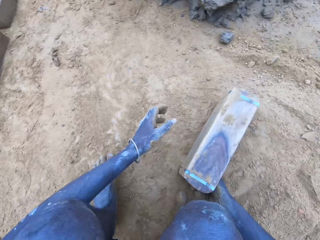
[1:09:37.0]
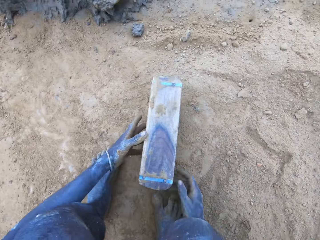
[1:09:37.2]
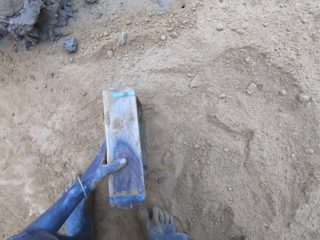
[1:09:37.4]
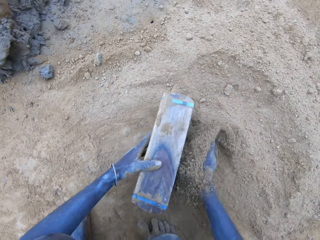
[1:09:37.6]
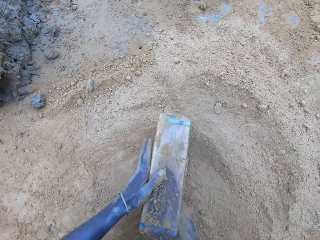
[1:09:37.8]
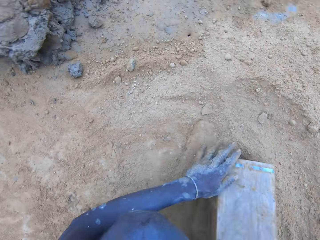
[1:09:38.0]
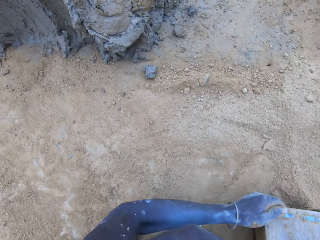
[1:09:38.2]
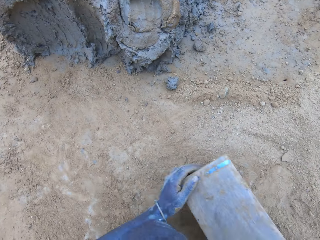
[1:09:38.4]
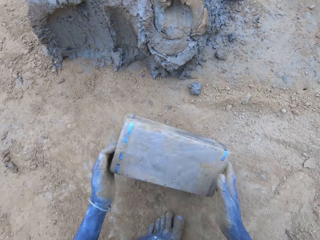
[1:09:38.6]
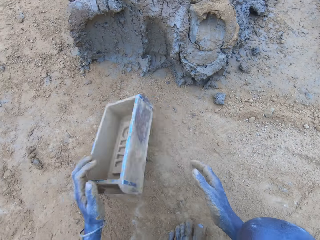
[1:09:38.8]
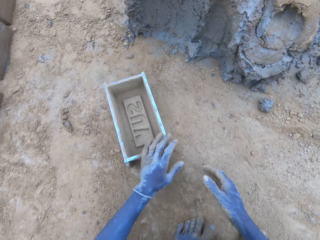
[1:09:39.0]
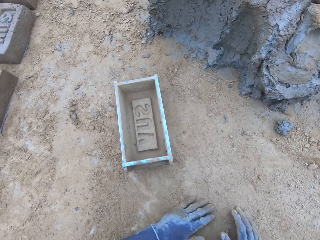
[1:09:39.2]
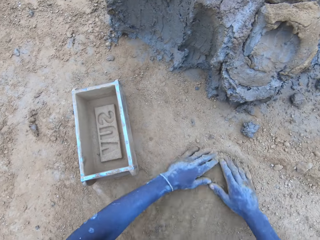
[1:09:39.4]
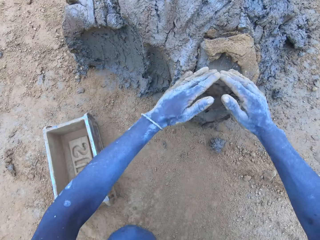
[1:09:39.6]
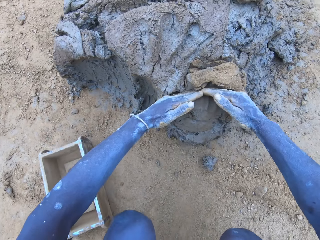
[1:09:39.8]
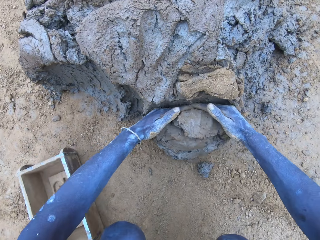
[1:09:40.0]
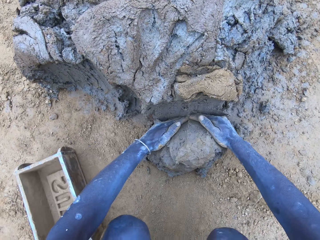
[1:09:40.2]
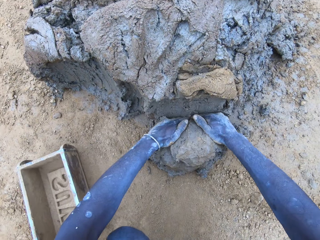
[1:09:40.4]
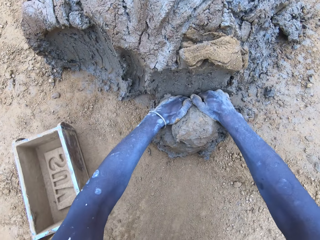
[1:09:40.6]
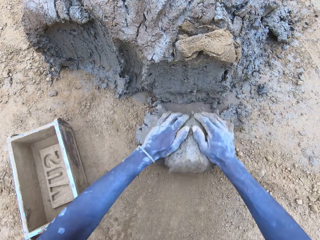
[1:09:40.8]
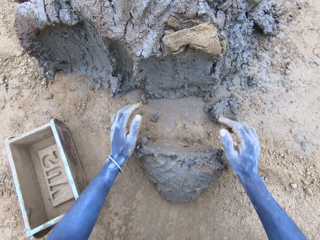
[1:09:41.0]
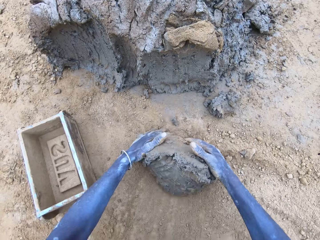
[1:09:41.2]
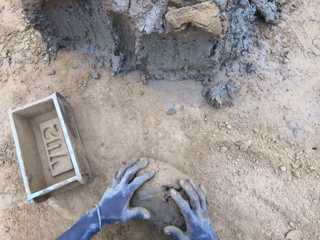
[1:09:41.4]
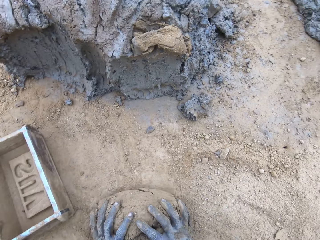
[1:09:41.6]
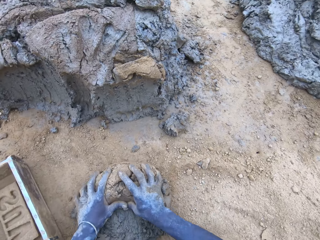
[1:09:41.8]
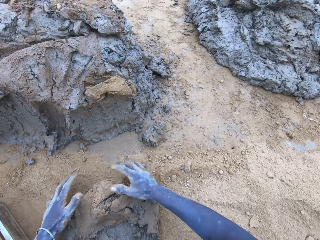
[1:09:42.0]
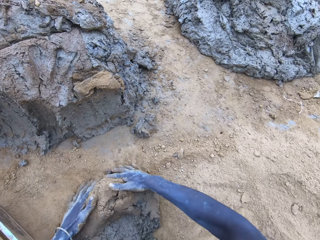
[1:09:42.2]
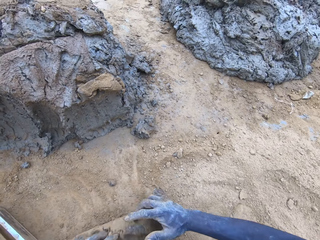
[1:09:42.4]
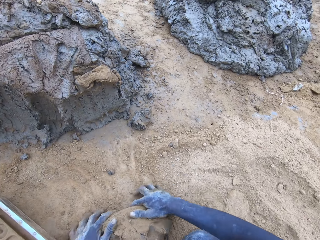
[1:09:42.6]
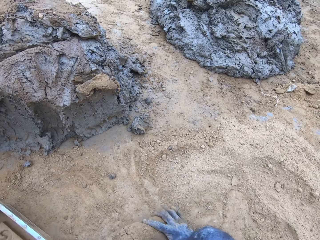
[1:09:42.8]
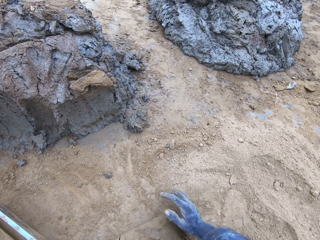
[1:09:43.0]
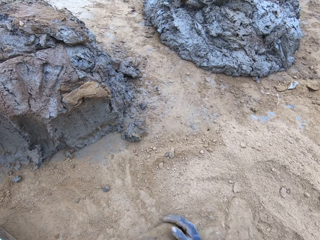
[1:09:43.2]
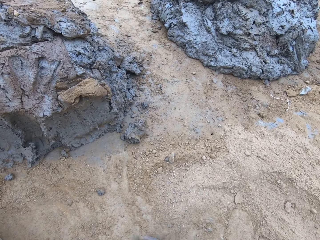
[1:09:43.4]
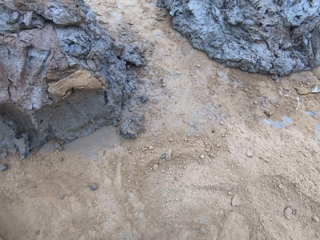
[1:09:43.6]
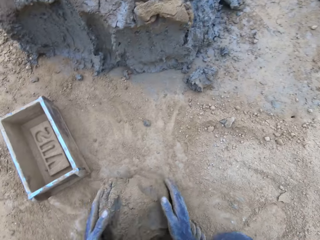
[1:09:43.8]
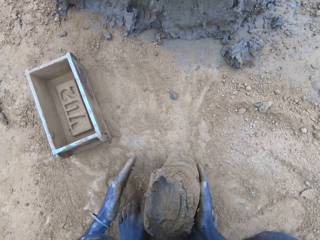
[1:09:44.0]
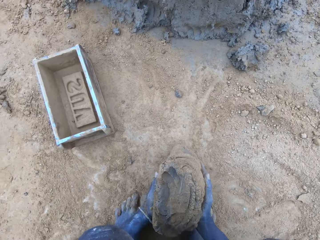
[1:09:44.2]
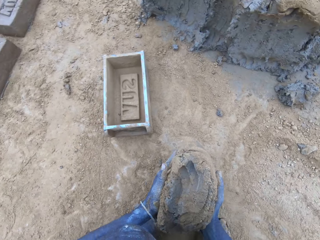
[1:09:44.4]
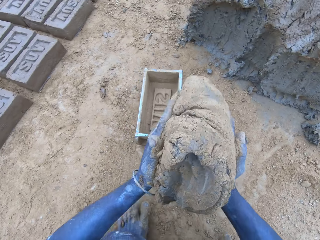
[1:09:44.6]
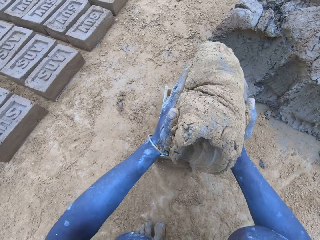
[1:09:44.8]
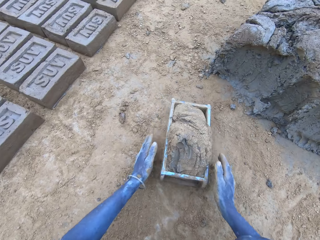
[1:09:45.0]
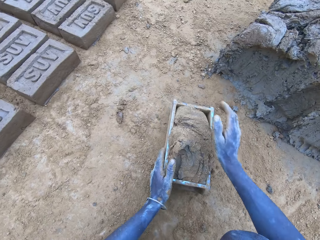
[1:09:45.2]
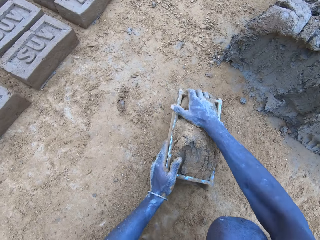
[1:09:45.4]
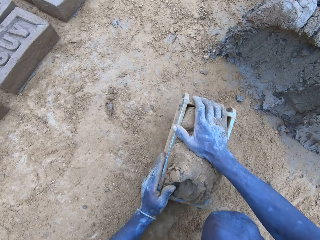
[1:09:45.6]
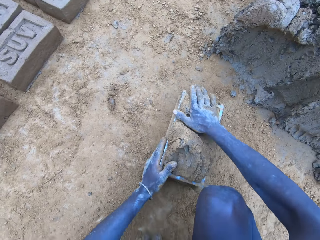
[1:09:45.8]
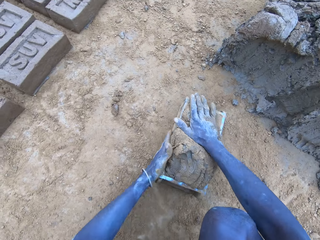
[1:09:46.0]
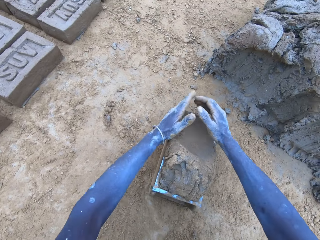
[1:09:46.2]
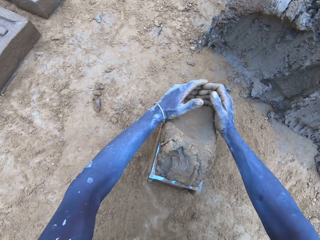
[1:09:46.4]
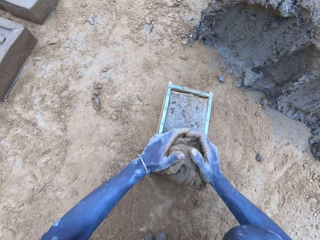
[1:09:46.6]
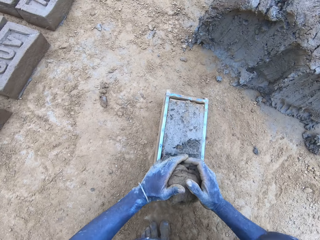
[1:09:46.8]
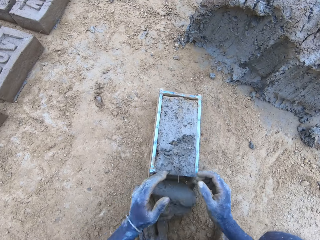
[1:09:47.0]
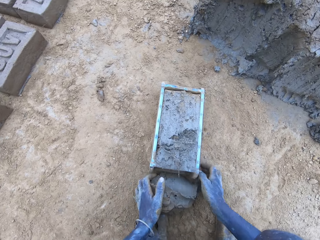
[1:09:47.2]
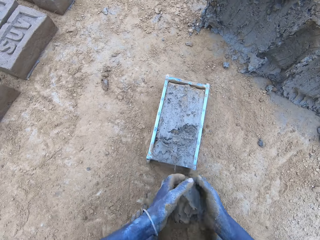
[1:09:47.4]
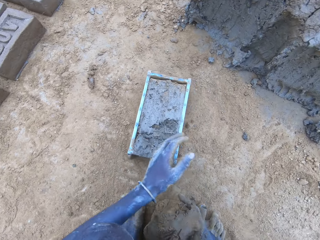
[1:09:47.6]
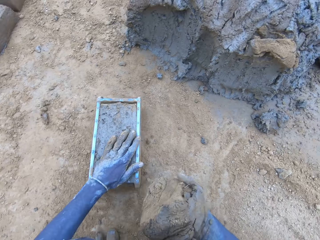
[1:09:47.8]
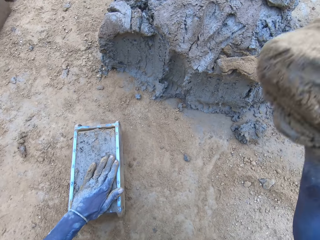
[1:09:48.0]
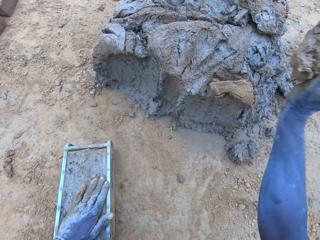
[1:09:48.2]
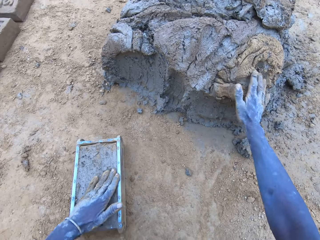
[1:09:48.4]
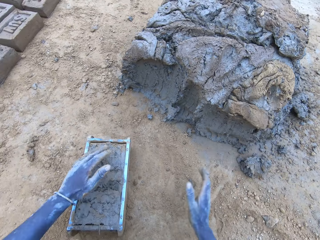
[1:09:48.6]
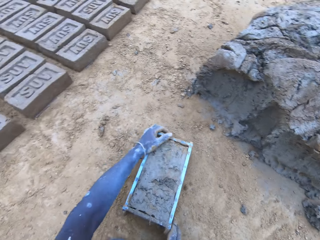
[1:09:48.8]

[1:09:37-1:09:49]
The camera wearer puts soil in the brick mold. They cut the mud, mold the mud, drop the mud in the brick mold, and reduce the mud and drop it.

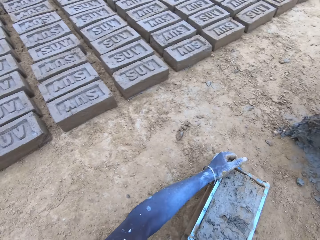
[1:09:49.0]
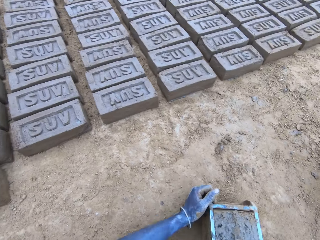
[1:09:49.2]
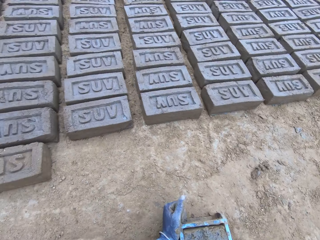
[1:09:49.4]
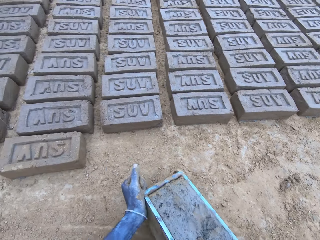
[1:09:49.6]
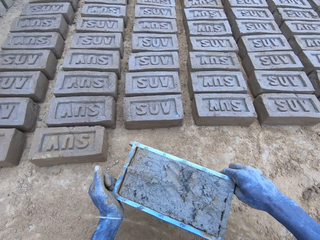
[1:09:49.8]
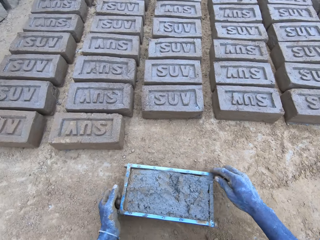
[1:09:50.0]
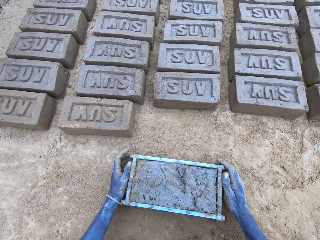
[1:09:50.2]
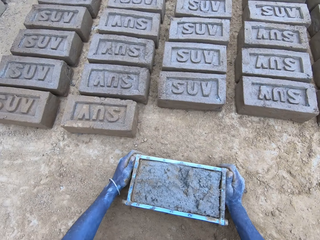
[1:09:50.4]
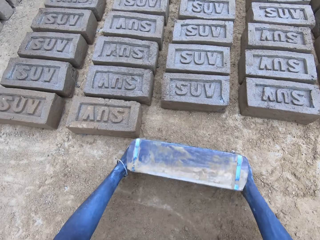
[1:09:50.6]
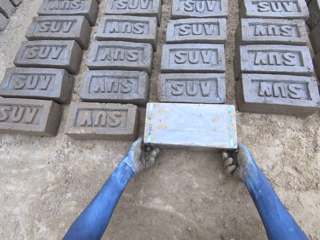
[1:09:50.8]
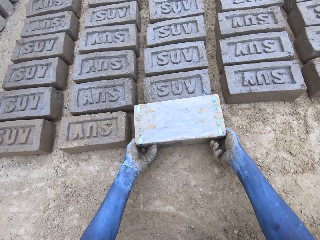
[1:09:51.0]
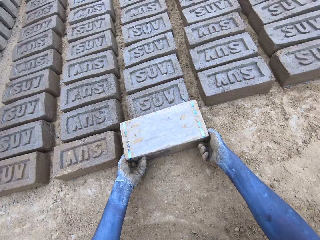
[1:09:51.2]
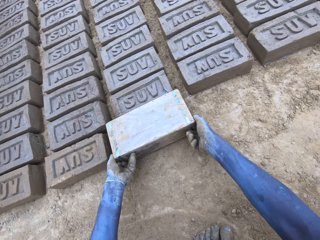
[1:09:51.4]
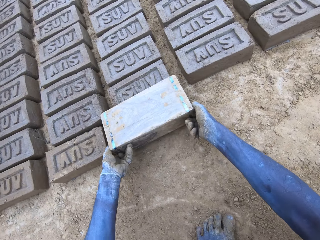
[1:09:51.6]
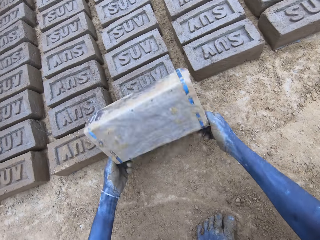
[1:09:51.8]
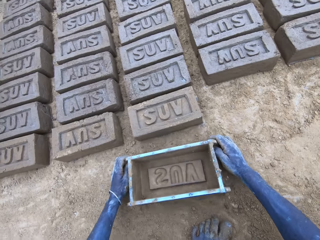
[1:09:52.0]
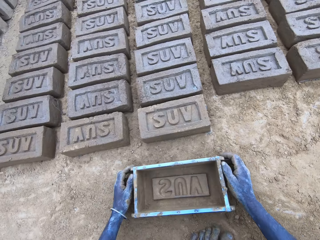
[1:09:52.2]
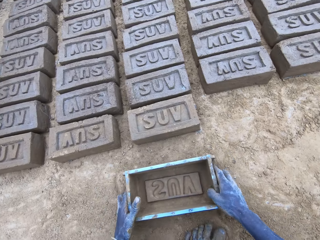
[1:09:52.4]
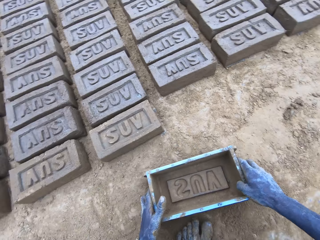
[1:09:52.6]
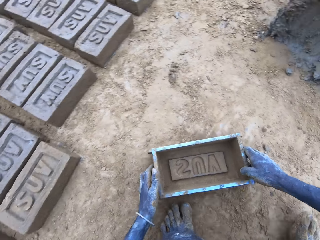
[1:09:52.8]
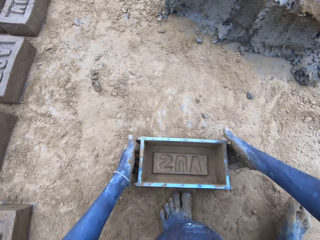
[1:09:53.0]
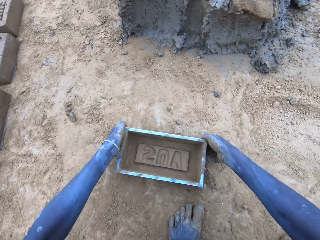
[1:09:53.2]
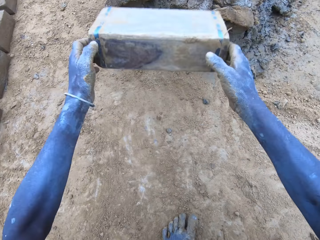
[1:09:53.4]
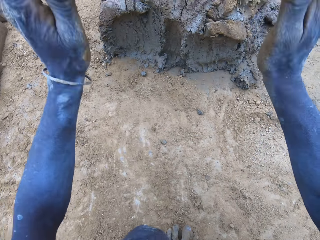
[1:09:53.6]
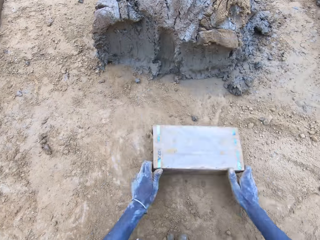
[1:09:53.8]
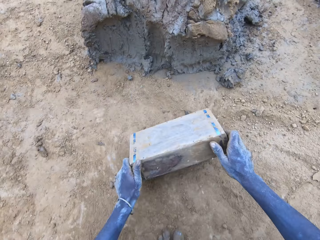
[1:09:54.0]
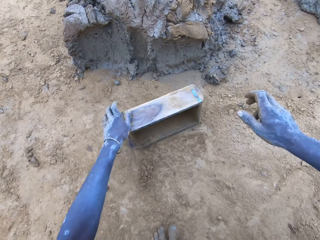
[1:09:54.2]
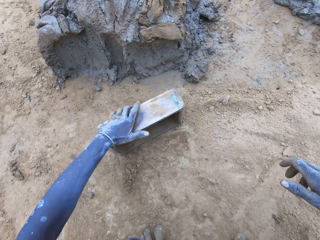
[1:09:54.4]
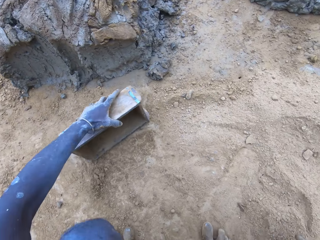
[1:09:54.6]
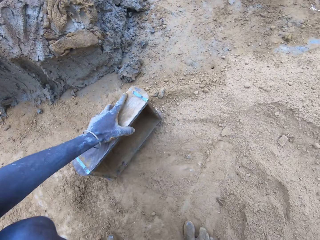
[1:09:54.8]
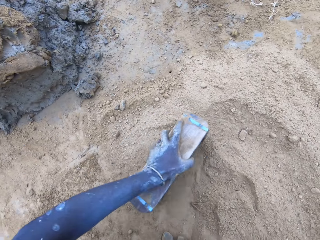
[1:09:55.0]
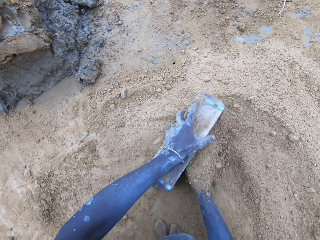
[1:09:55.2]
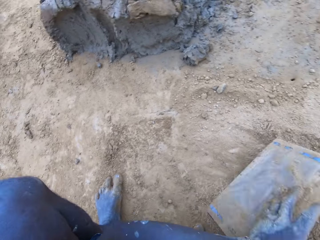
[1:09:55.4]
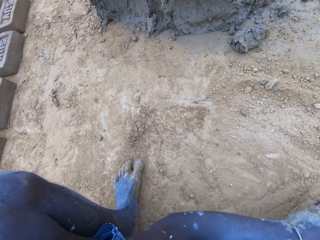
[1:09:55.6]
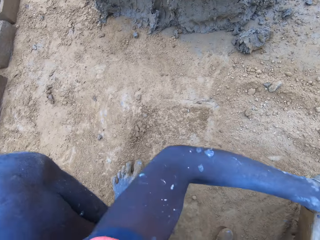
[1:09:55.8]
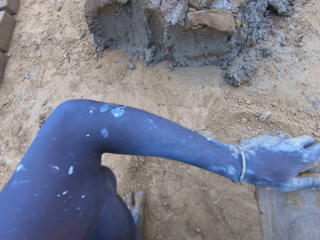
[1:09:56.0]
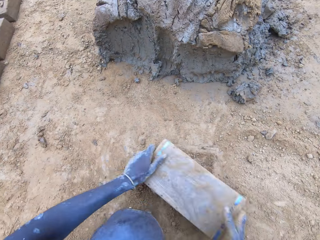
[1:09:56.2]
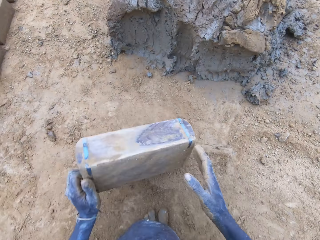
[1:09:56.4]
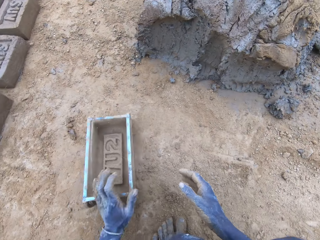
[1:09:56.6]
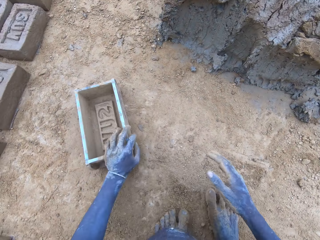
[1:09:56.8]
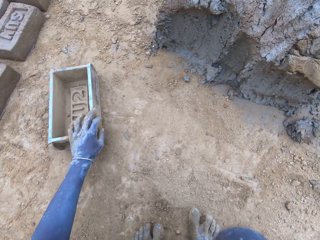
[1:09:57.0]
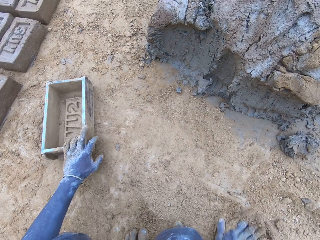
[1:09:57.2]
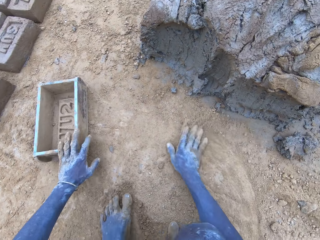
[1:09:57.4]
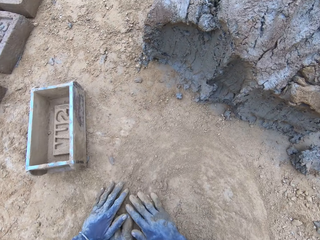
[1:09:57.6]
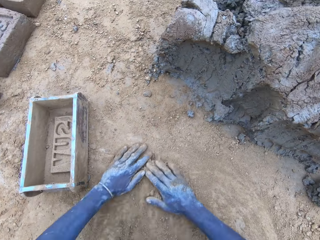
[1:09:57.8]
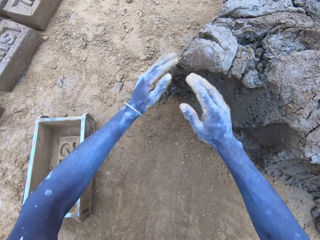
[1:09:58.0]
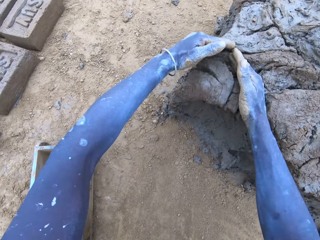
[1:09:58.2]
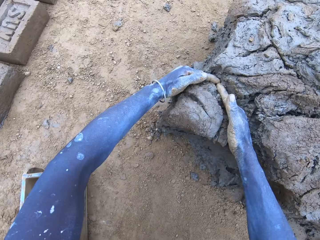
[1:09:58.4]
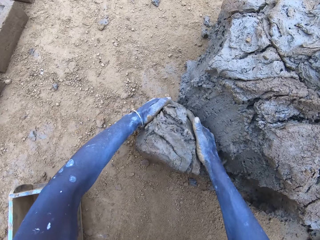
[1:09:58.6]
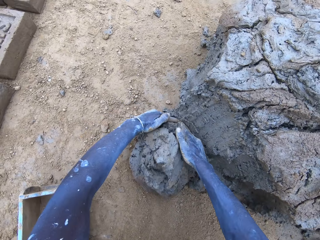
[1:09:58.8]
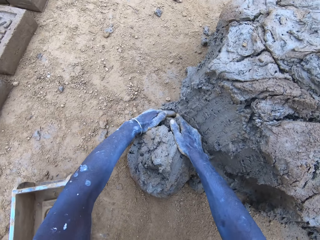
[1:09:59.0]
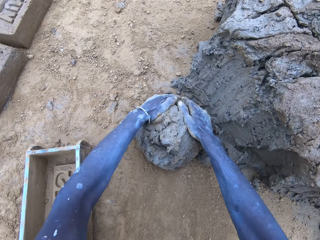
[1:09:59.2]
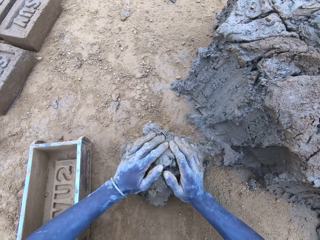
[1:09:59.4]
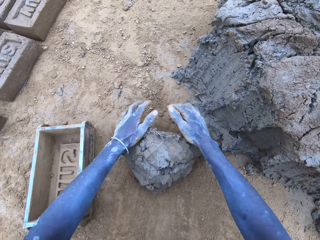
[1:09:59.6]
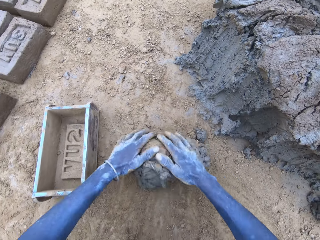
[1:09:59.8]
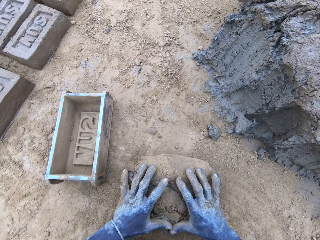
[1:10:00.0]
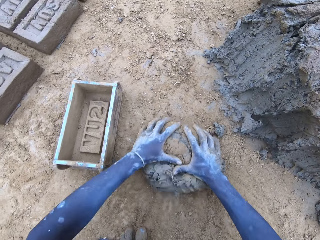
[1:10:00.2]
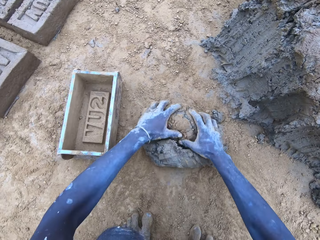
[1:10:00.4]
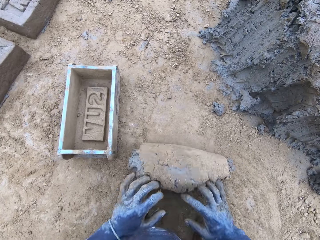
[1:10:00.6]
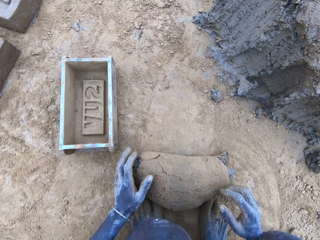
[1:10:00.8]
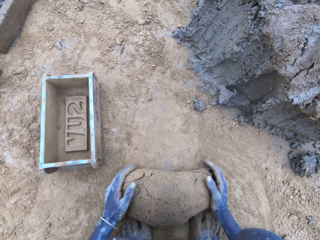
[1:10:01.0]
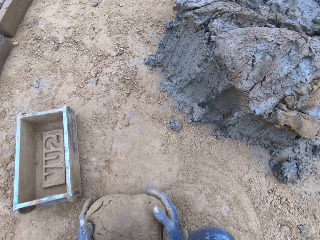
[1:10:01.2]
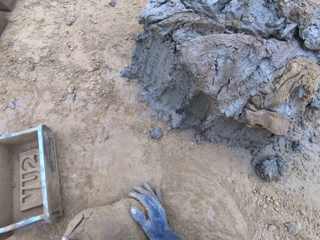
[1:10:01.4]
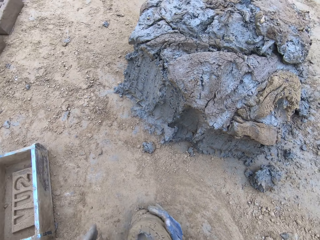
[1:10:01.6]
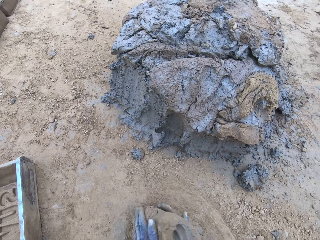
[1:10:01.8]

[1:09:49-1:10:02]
The camera wearer holds the brick mold. They put the brick on the ground. They hit the brick mold on the ground. They put soil in the brick mold. They cut the mud and mold the mud.
